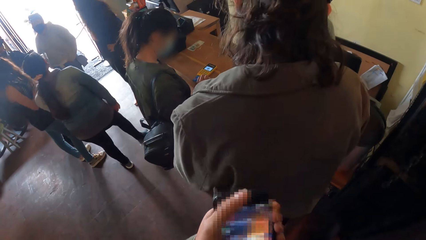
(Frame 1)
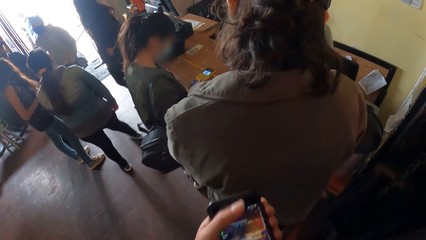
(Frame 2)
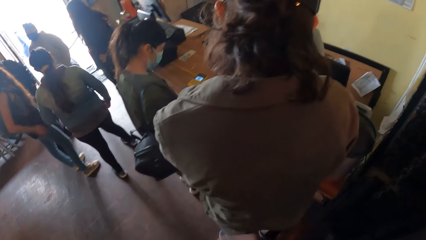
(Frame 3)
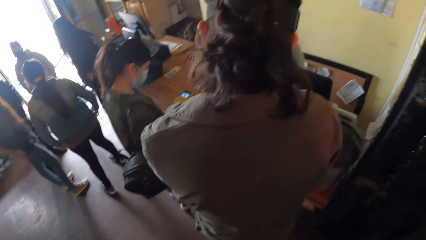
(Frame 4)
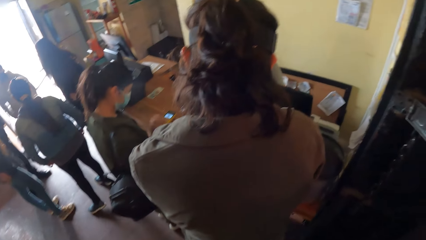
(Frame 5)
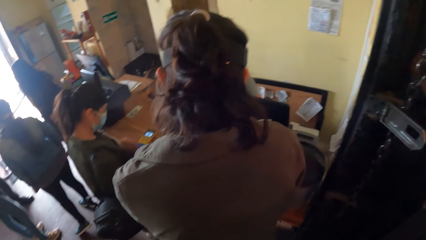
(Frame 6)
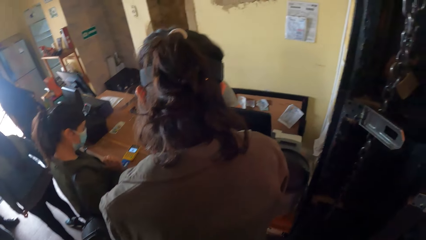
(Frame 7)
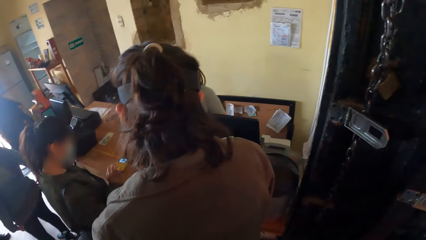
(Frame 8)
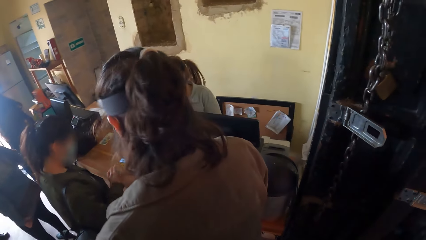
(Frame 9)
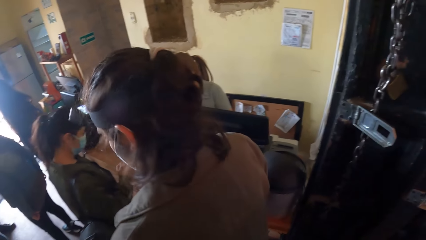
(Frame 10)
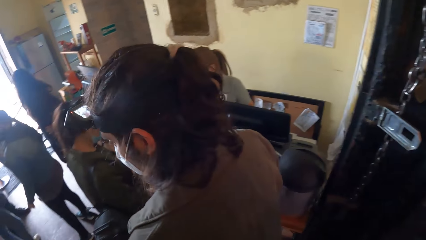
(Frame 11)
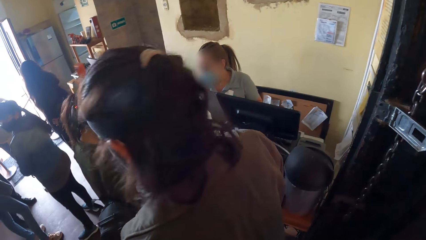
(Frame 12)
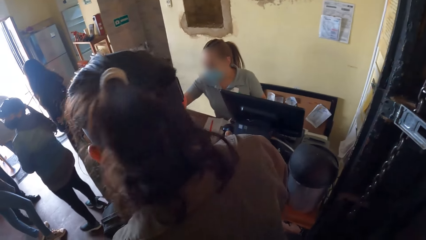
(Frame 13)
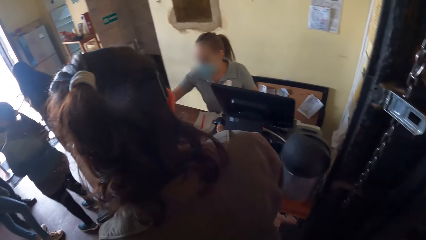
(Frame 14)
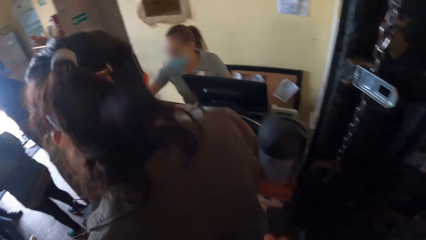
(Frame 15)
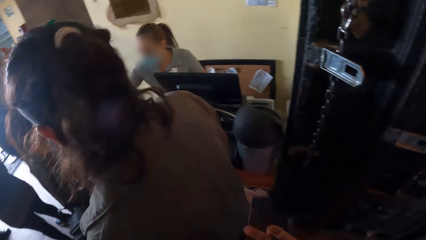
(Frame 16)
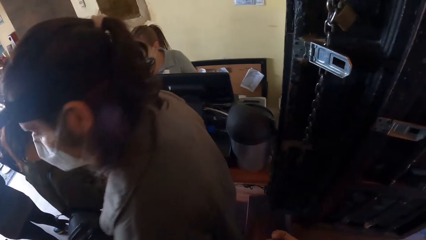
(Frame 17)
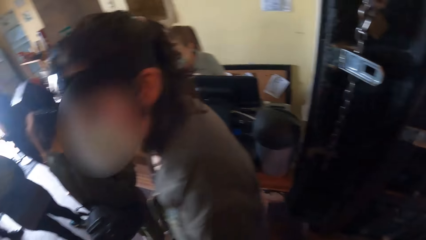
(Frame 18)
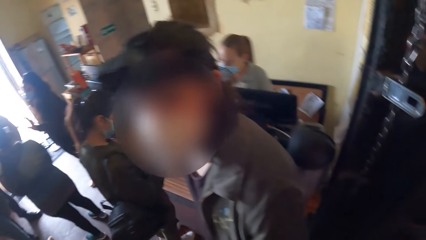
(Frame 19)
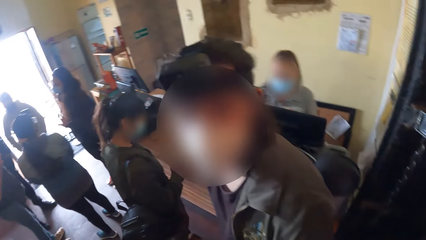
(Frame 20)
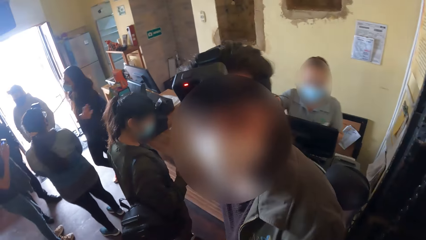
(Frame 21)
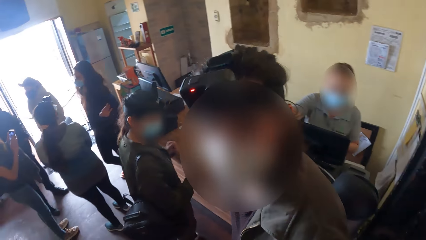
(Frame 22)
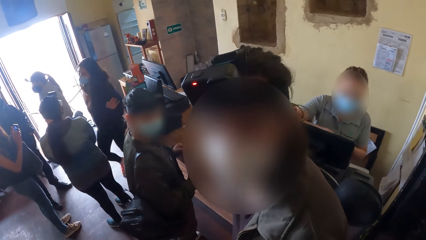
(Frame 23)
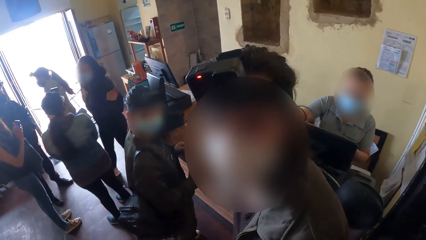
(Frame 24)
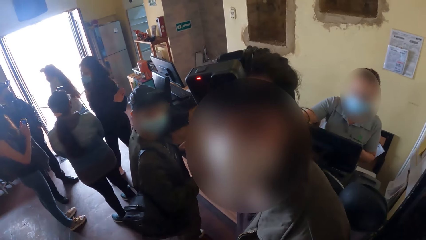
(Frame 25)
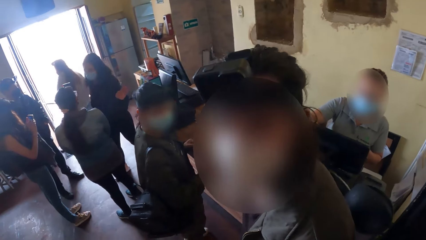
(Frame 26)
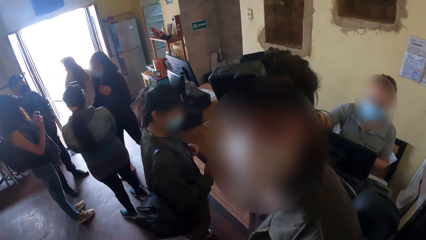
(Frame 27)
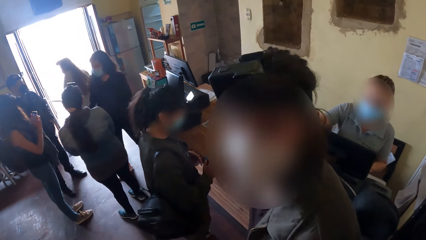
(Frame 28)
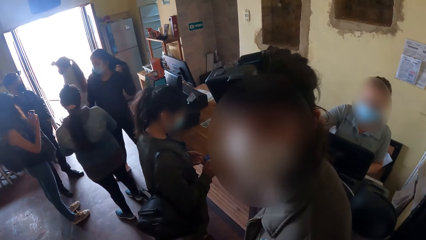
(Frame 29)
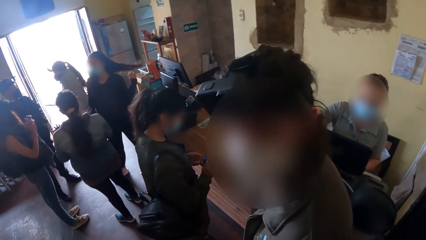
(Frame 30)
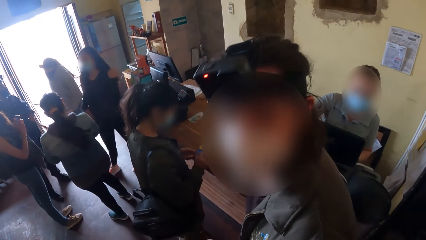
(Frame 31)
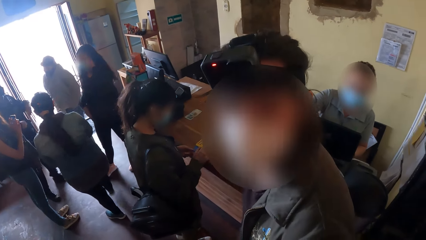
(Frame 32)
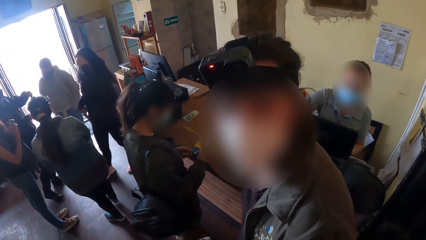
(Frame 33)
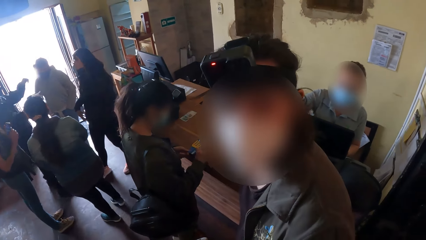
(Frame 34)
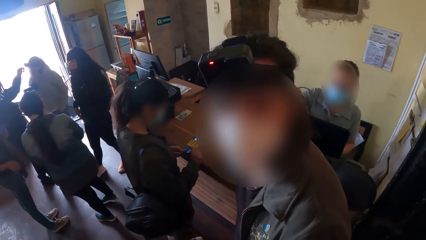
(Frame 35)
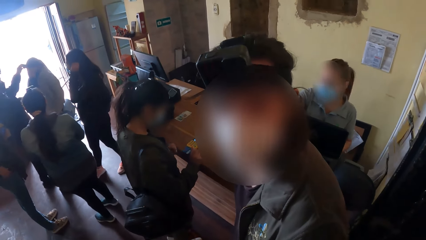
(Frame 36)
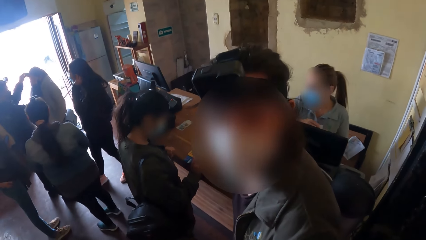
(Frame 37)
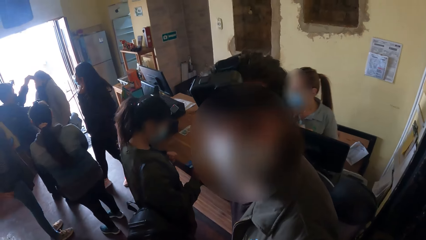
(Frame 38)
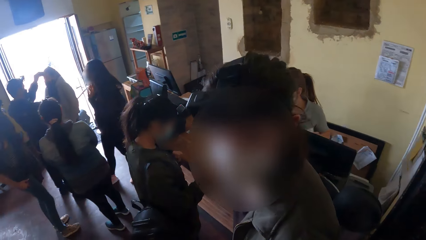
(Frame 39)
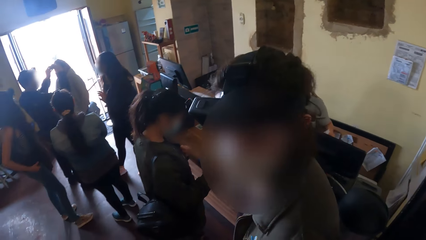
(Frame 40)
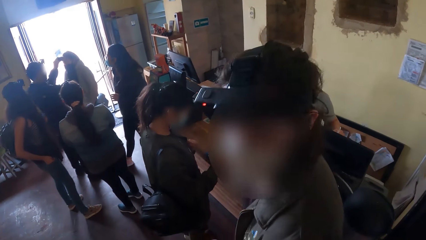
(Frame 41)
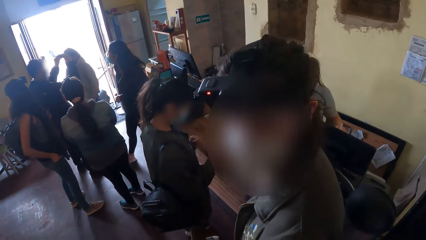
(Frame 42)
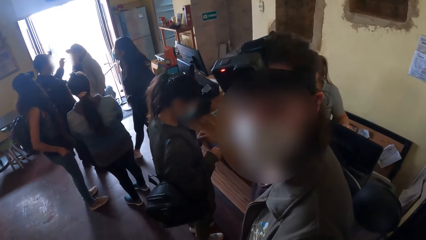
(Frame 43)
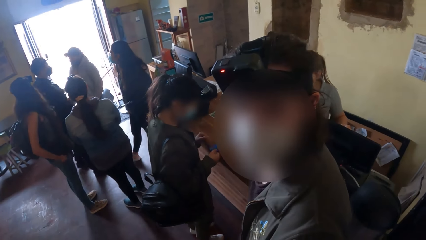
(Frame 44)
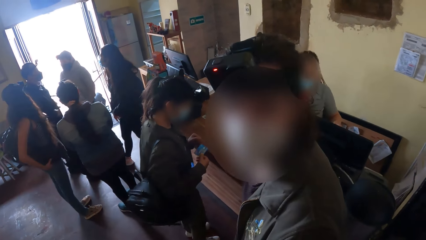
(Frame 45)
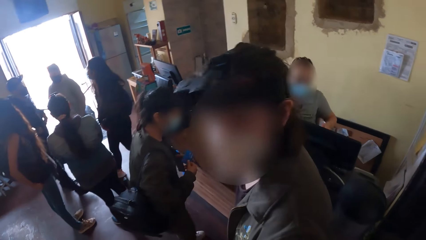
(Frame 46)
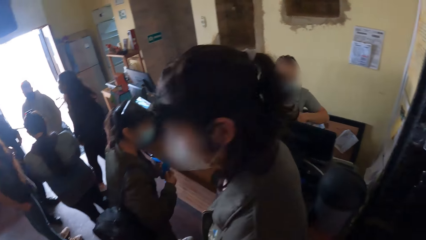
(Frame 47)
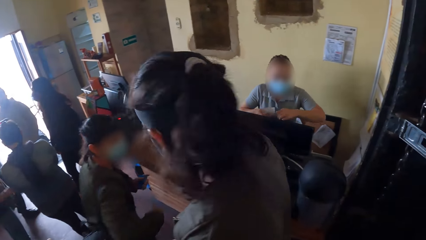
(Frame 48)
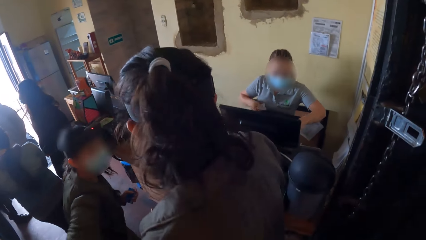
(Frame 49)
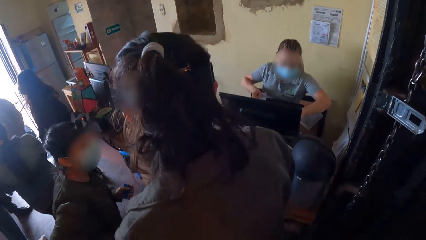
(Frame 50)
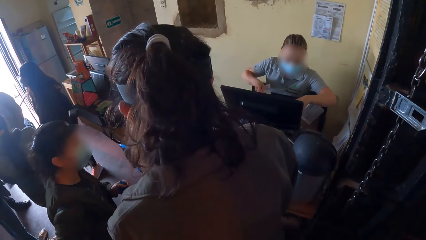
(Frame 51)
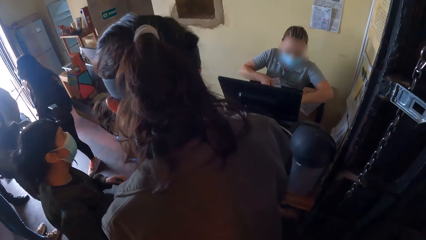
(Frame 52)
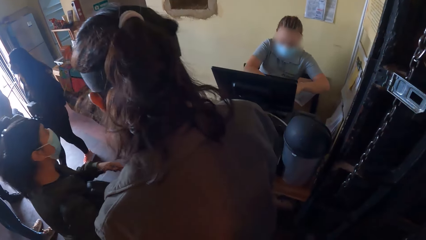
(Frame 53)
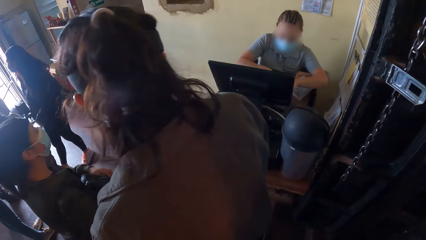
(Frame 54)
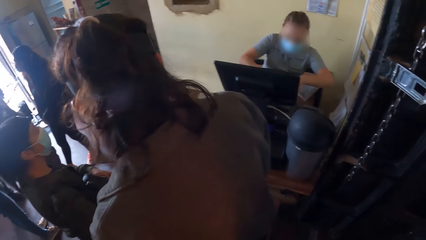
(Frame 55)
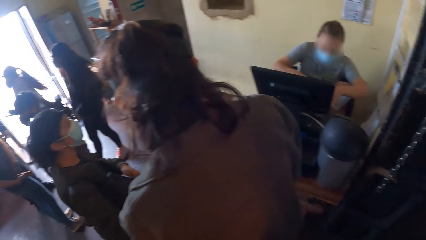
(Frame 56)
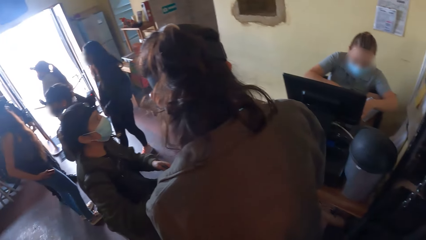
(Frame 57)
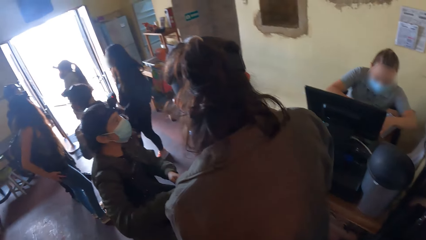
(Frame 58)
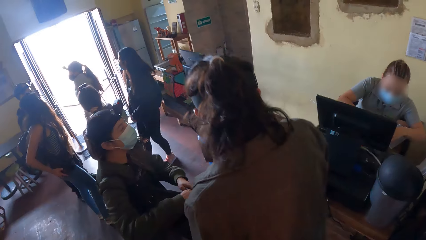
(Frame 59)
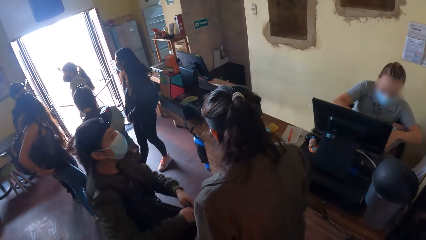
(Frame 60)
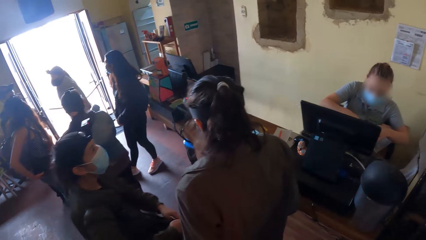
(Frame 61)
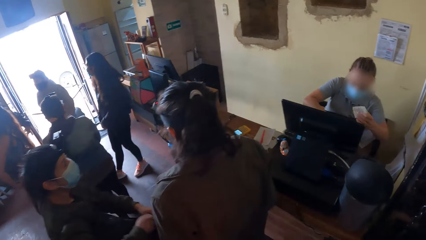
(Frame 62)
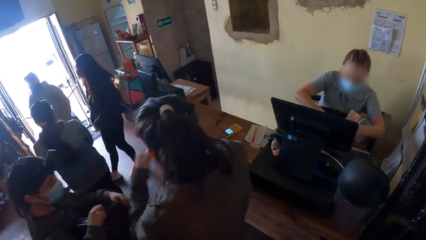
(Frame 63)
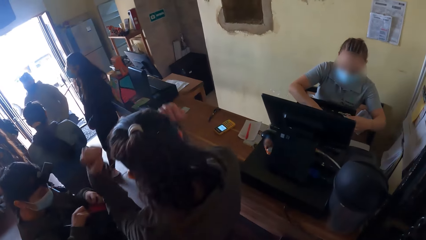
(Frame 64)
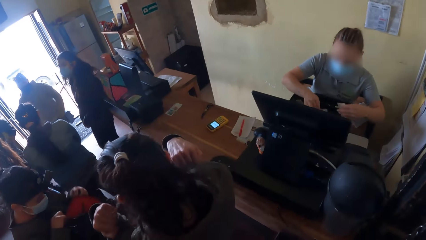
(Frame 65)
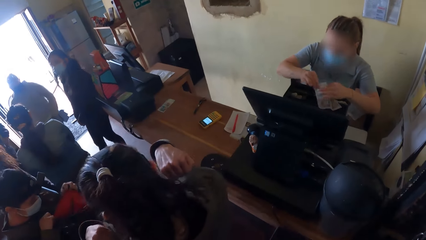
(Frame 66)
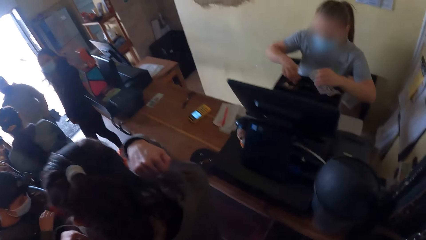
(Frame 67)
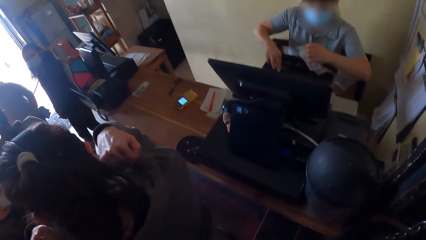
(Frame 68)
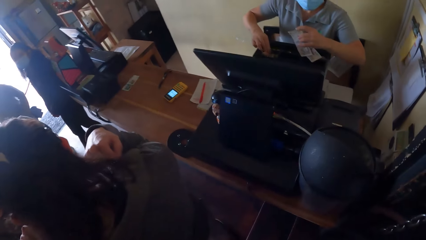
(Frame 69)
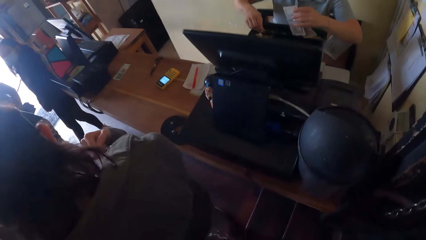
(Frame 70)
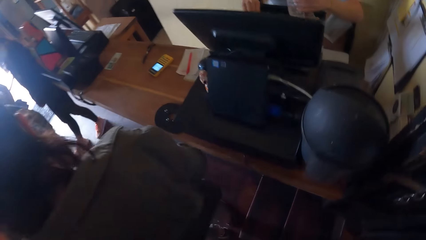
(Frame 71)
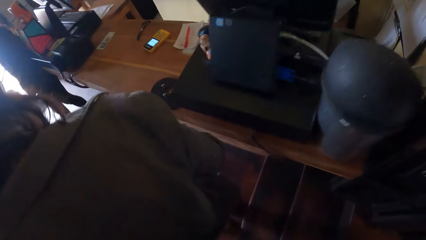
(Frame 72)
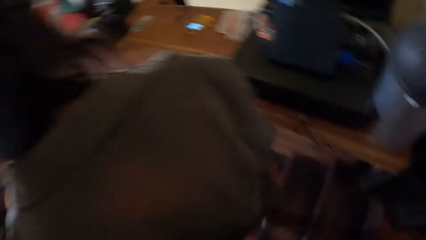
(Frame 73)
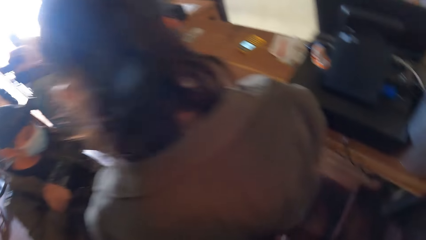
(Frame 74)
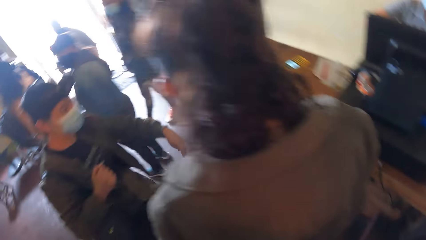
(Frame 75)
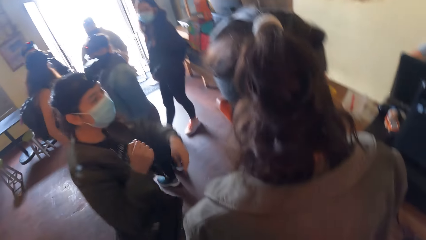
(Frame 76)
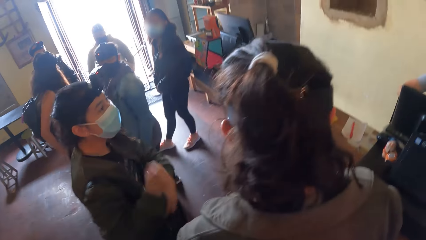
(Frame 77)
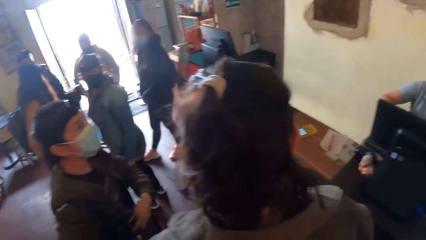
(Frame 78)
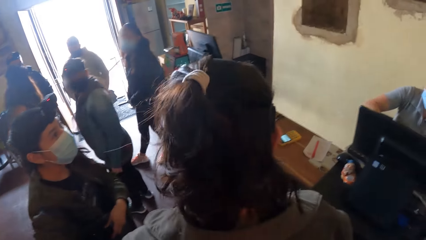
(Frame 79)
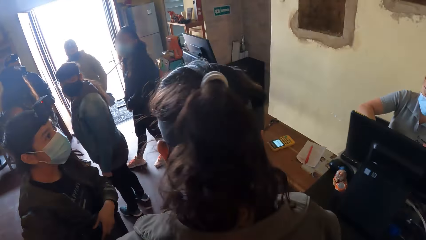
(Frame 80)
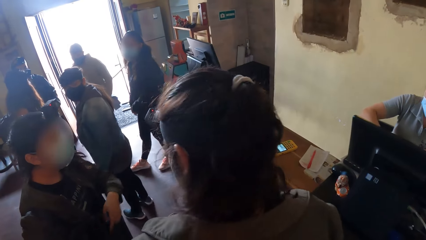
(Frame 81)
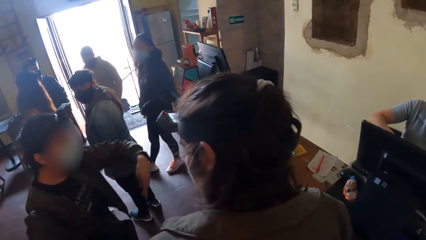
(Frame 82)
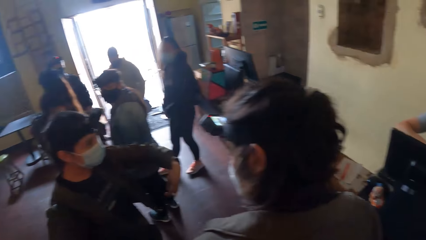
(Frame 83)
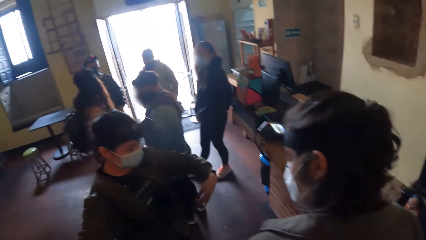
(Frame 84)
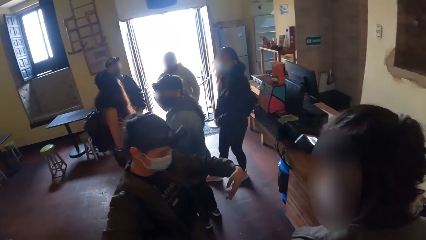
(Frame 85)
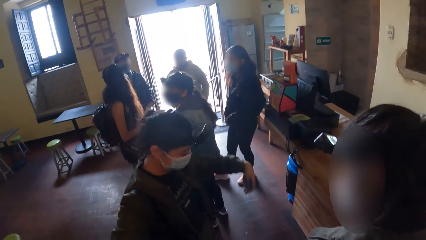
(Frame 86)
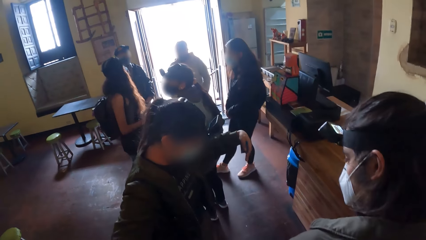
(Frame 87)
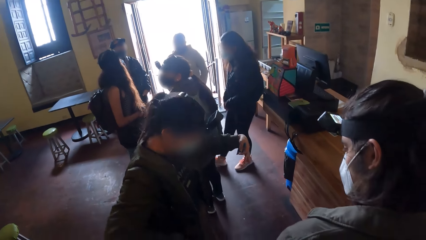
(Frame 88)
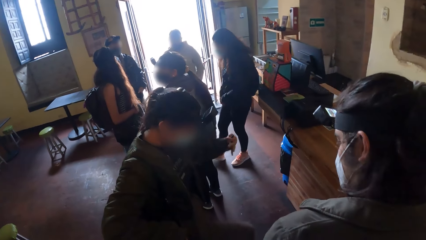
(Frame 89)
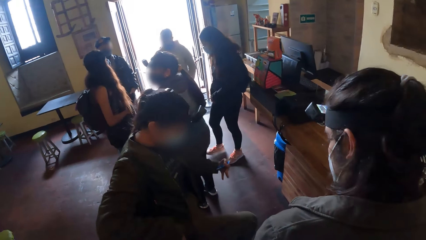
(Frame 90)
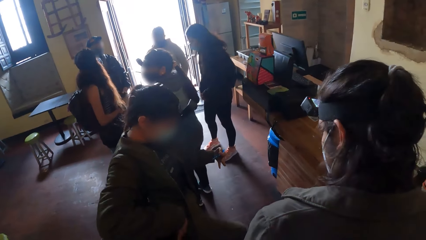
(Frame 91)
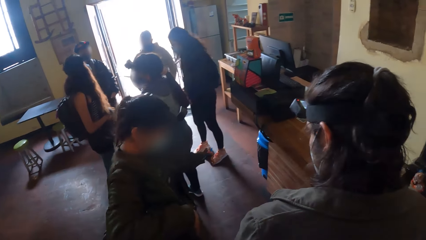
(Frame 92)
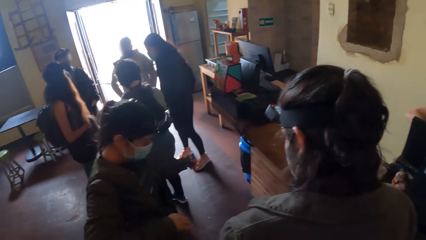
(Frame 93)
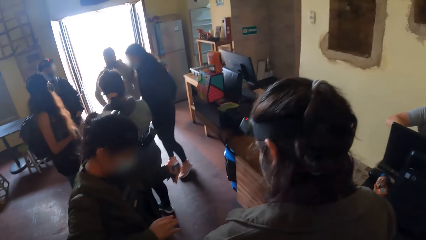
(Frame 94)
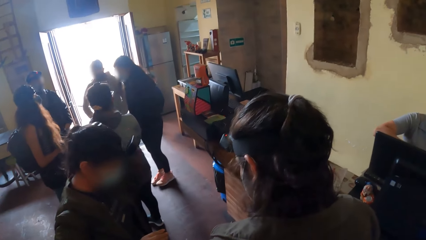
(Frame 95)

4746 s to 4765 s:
The camera wearer switches off the phone. They look around. They interact with the man. The woman removes the card from the point-of-sale terminal. She switches the card in her right hand to her left hand. Another woman operates the computer on the table with her hands. The camera wearer looks around.
